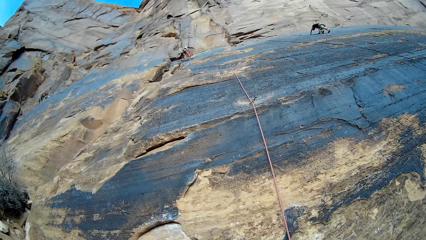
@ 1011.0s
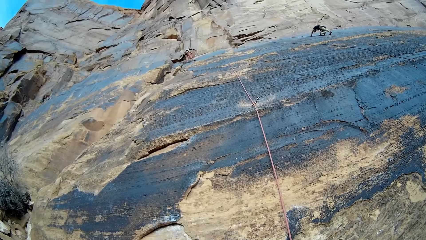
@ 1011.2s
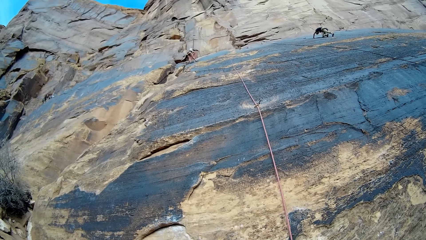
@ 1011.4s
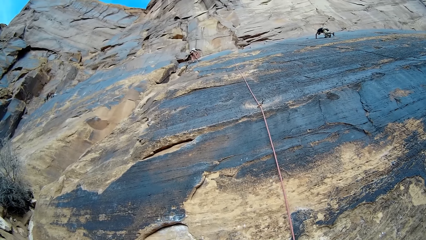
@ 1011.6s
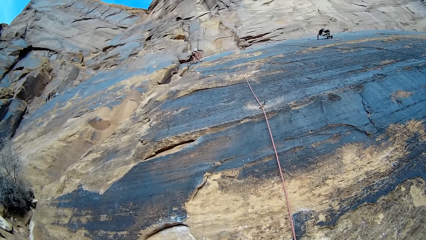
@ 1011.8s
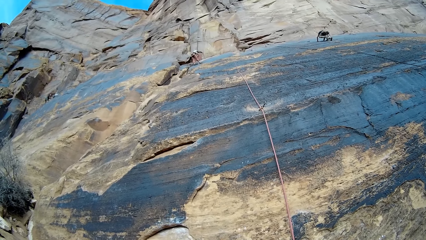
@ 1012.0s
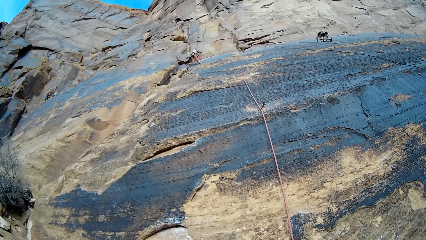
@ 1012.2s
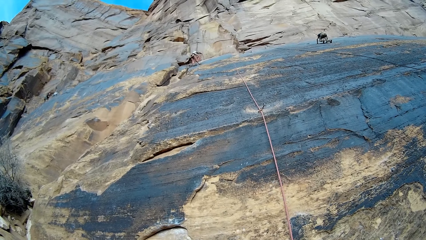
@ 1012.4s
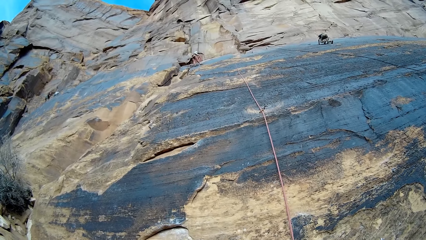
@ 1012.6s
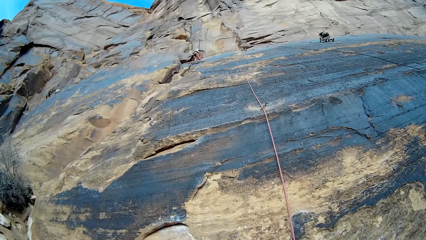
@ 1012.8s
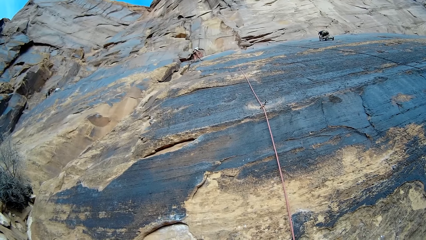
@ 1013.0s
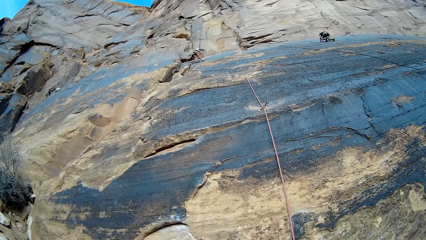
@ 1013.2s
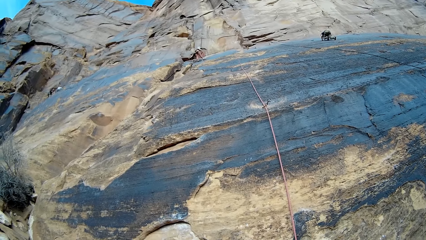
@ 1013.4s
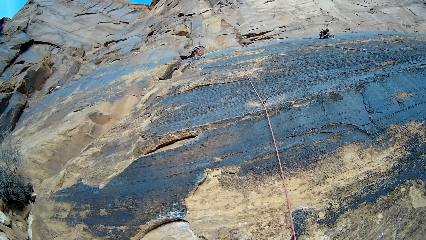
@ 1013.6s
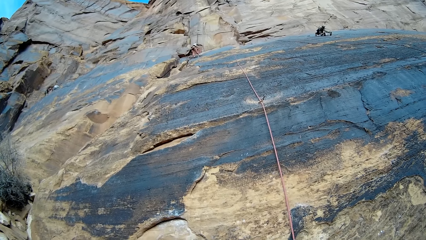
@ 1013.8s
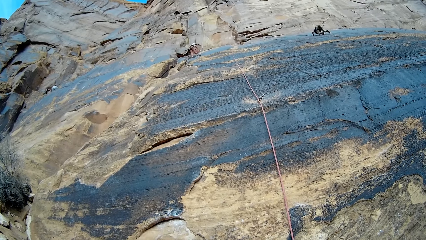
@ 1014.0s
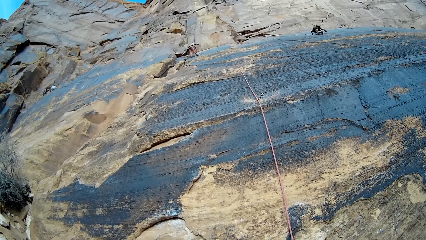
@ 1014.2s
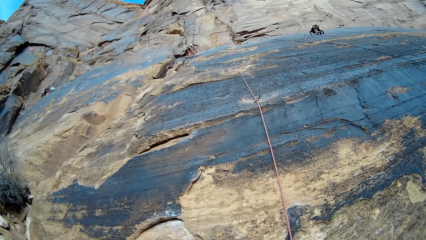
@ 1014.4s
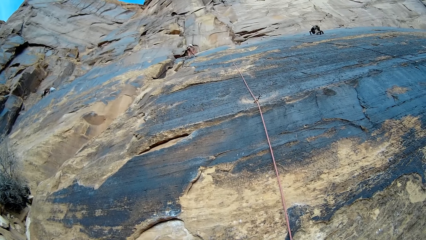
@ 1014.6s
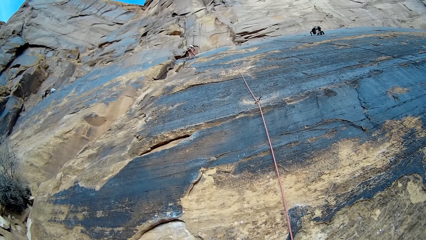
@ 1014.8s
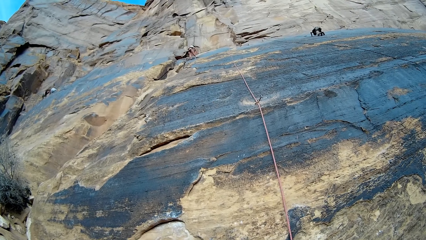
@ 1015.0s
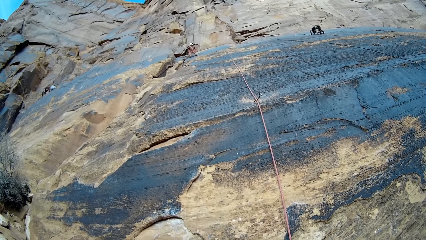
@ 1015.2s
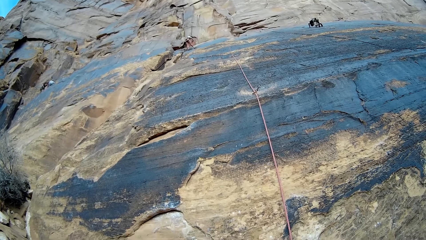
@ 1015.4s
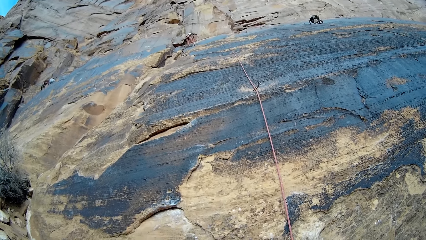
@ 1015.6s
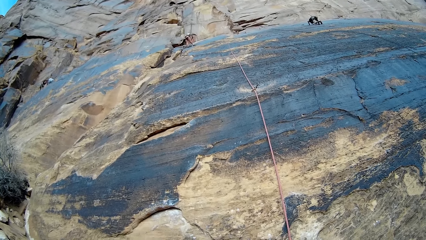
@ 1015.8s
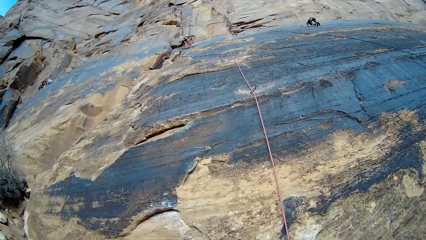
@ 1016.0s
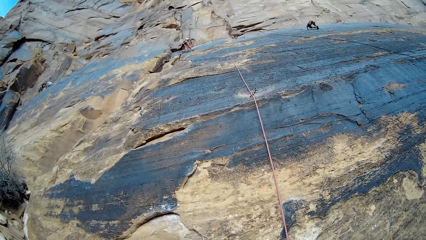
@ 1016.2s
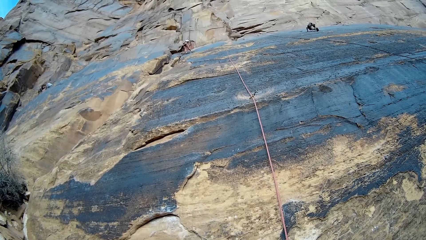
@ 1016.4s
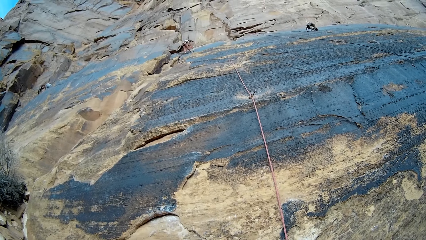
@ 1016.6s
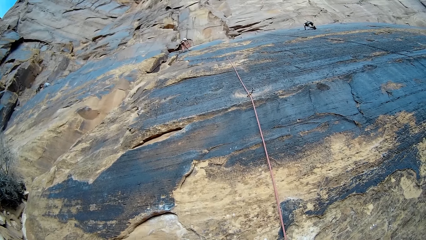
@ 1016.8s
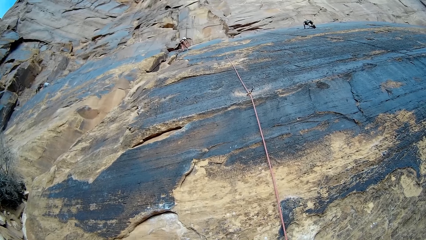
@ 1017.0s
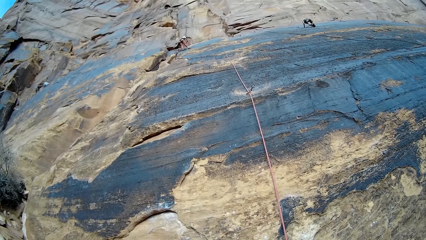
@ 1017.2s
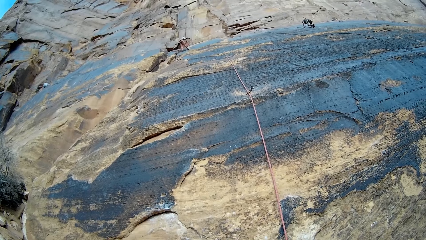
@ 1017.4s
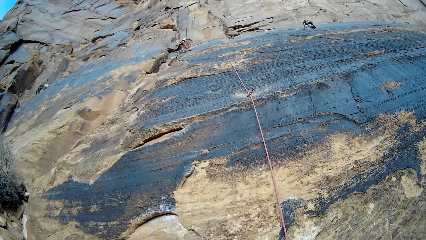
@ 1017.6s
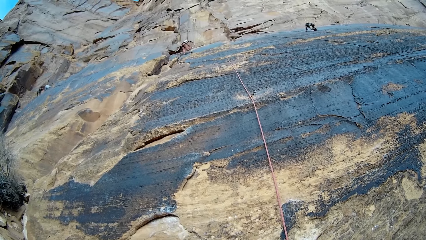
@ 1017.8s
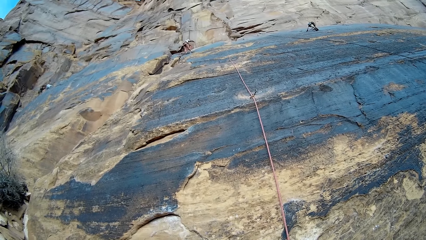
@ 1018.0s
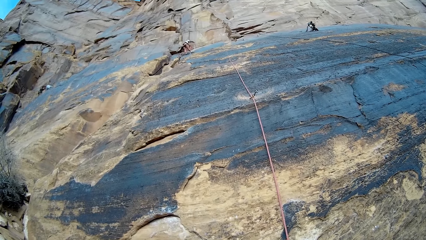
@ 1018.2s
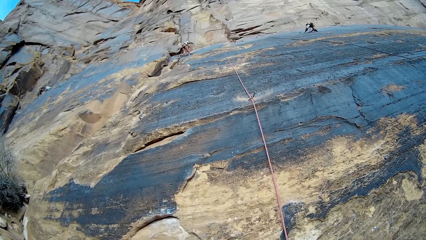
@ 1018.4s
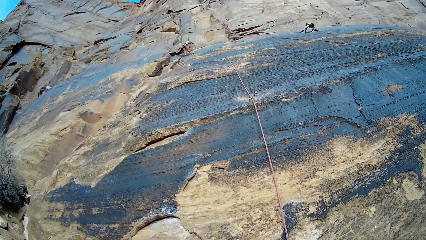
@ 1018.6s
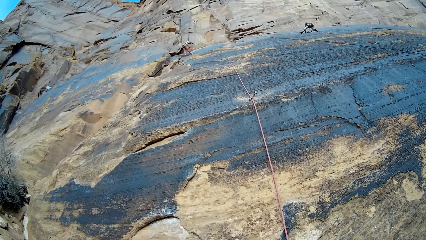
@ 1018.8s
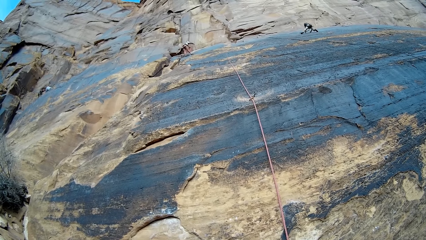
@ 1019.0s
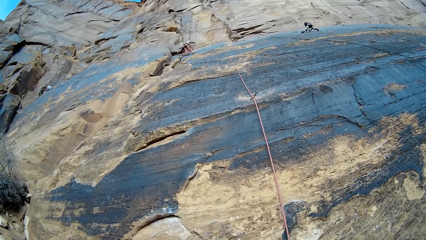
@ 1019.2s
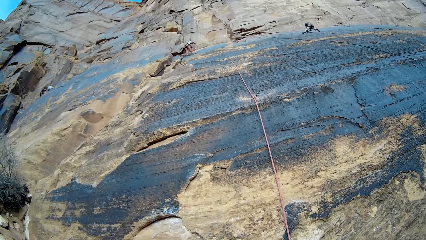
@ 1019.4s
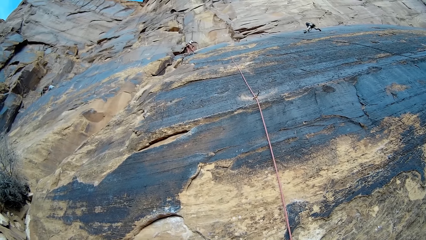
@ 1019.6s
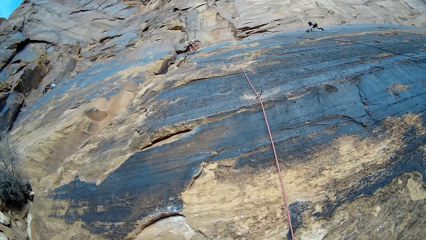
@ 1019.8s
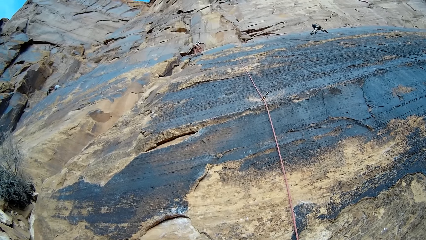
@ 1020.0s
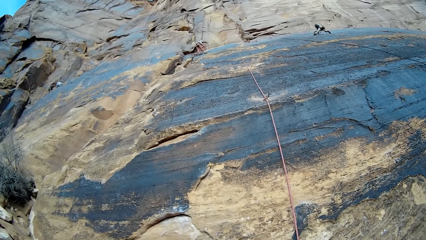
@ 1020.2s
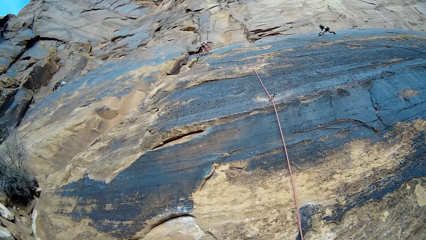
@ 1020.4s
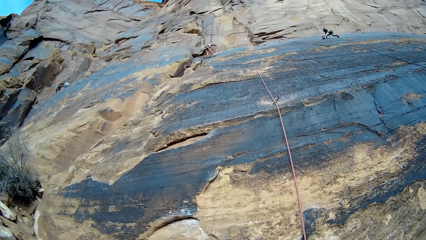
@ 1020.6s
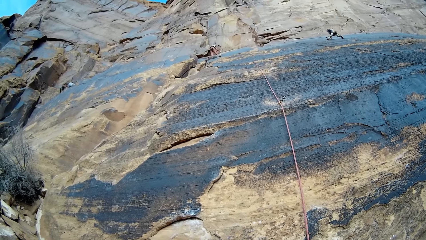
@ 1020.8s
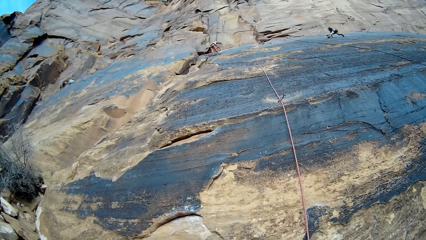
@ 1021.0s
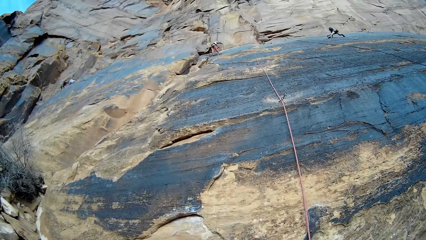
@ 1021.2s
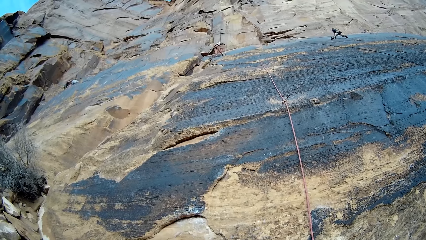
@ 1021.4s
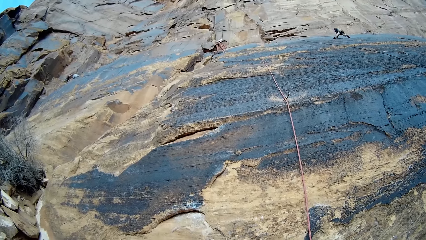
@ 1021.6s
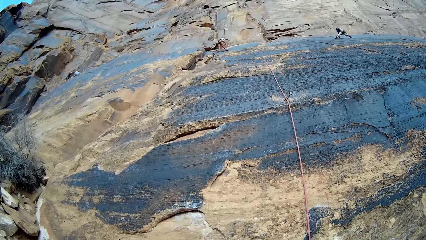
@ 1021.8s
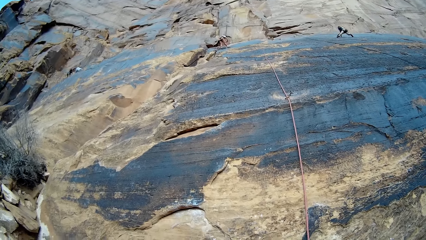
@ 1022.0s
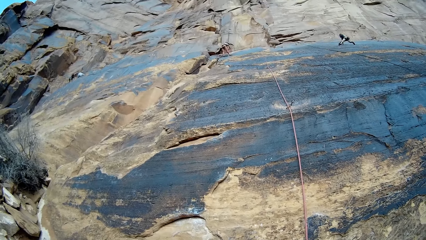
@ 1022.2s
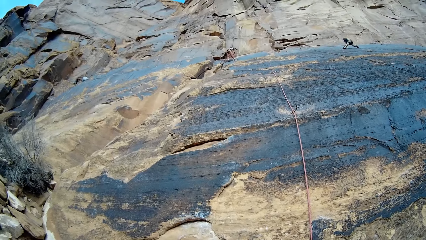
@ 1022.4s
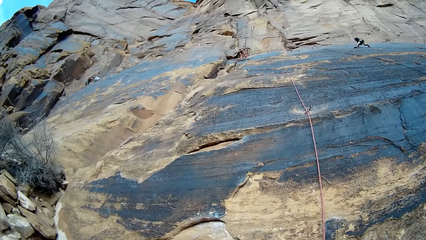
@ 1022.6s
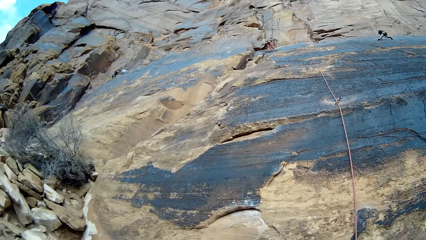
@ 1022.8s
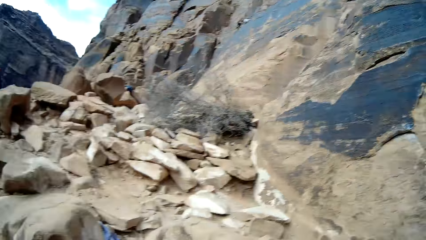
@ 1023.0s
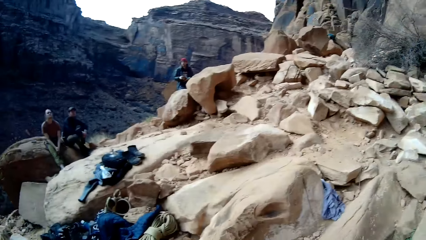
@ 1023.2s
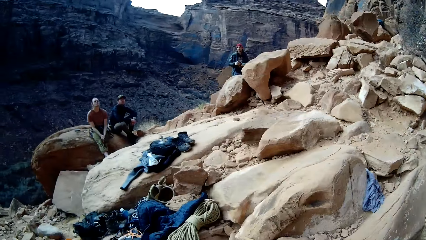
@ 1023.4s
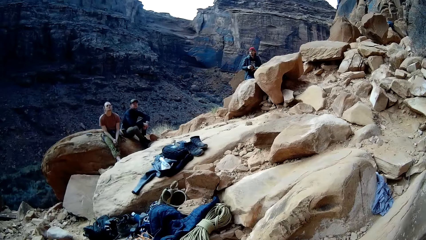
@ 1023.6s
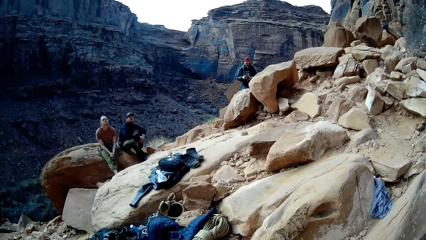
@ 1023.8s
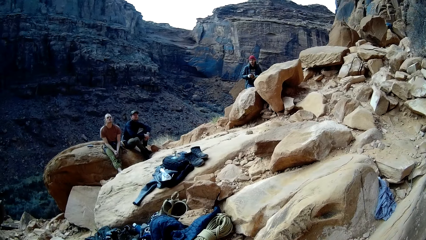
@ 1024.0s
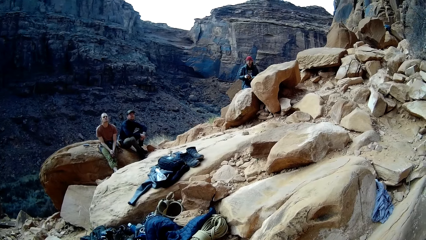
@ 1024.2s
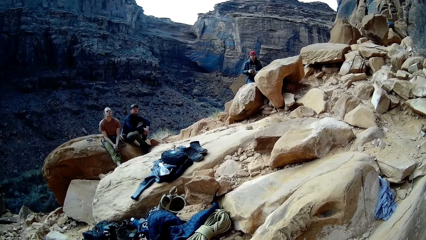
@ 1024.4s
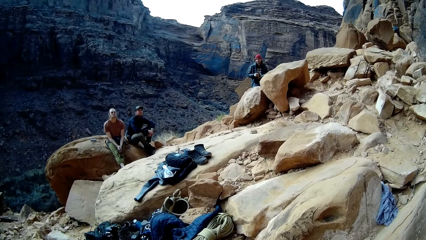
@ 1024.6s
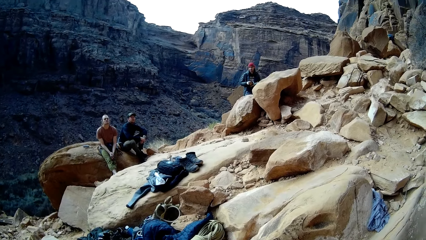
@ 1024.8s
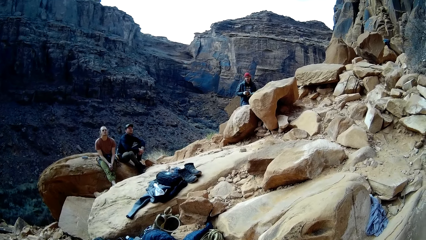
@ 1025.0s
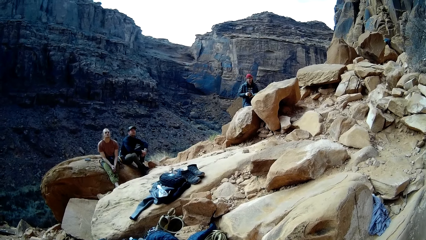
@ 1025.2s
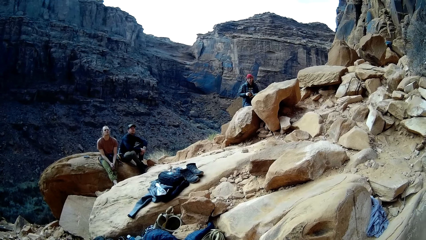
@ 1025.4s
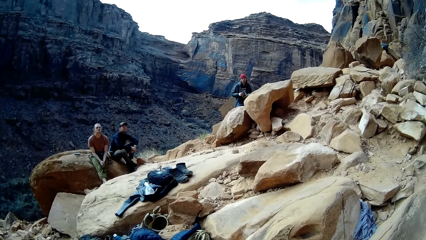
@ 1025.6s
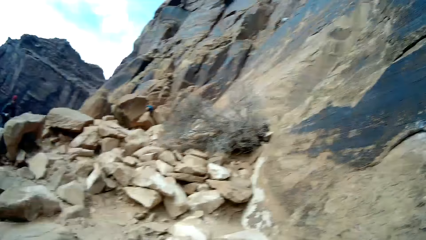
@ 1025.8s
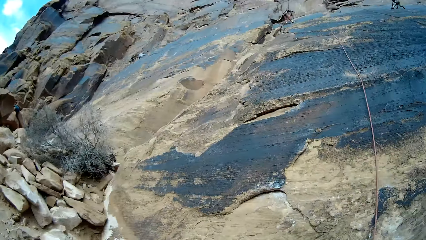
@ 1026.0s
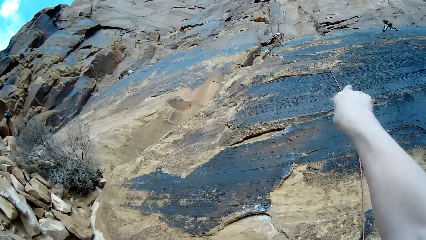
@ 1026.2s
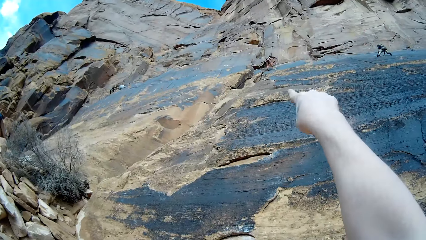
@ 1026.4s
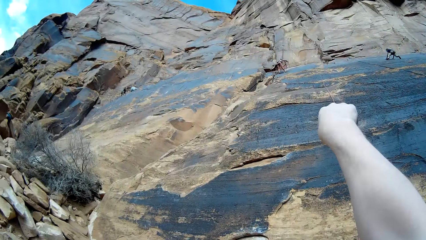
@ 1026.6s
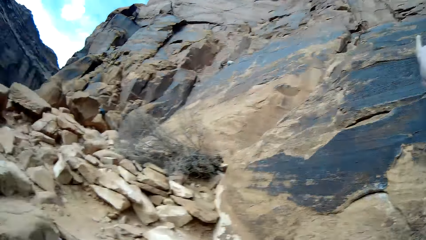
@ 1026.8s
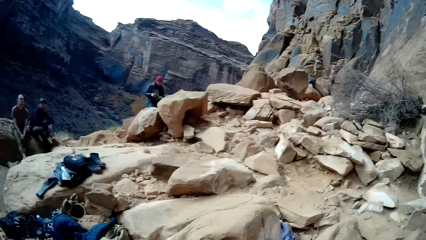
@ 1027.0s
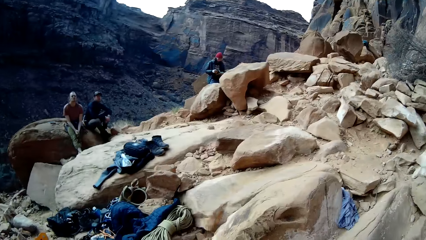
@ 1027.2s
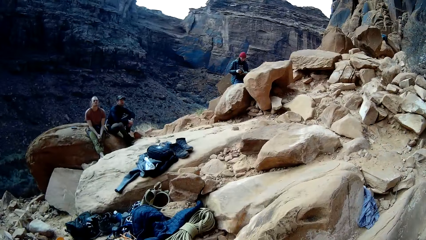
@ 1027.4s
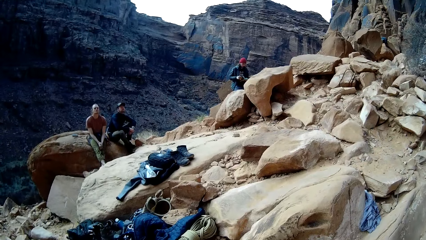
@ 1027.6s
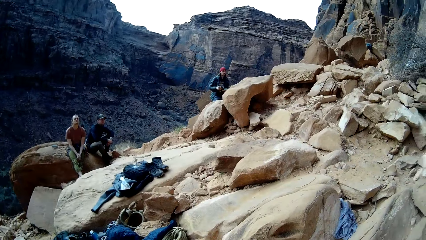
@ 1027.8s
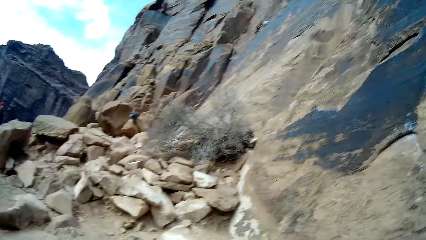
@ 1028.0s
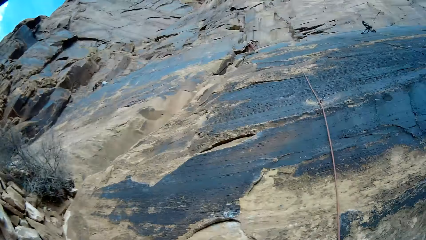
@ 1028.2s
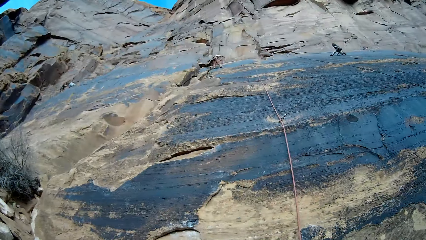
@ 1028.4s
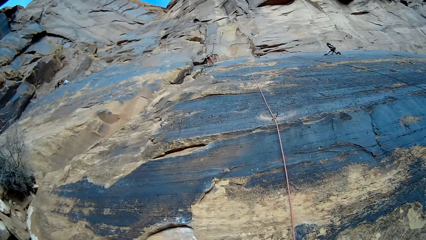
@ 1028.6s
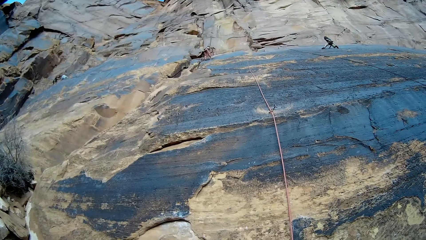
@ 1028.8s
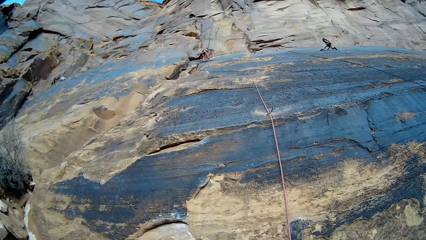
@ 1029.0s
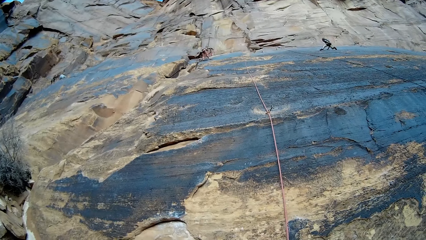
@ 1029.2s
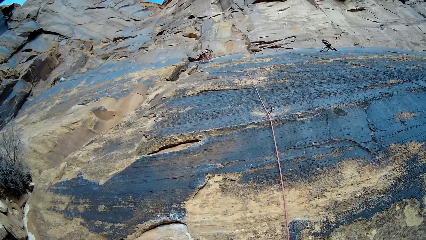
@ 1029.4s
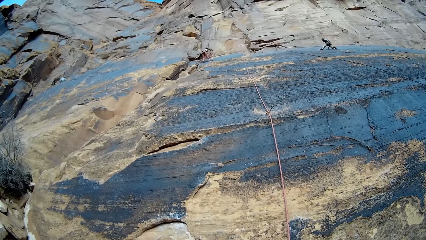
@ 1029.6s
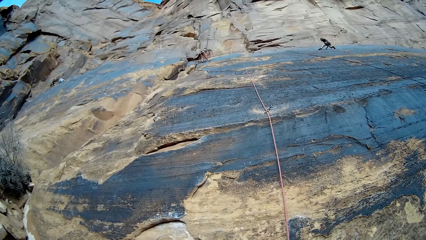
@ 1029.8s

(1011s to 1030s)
The camera wearer interacts with a man. They look around. They point up. They look around. They look up.
